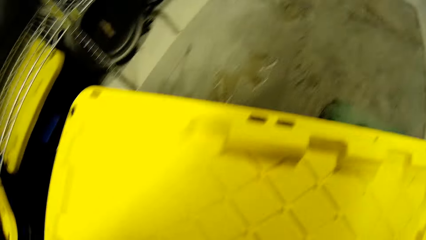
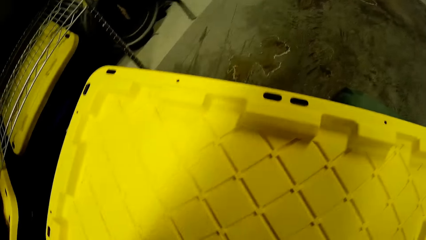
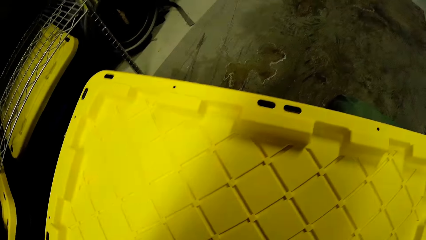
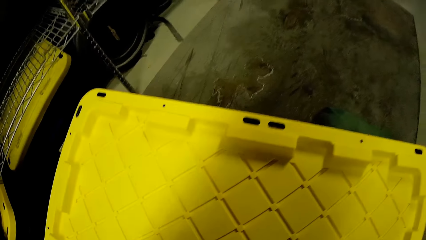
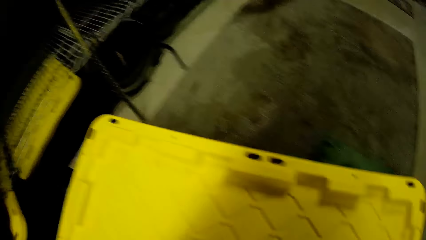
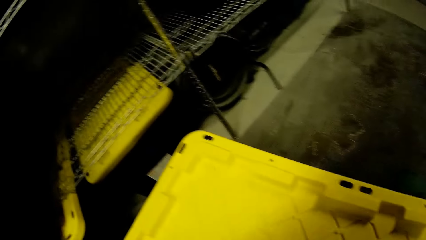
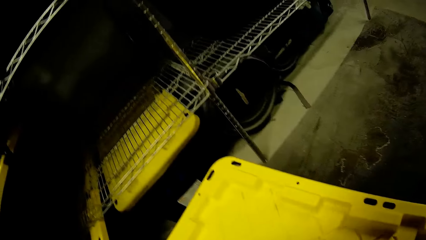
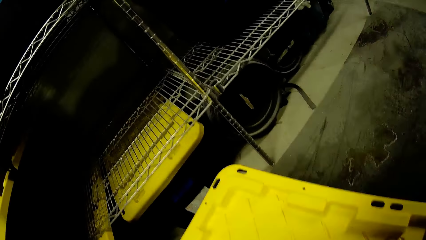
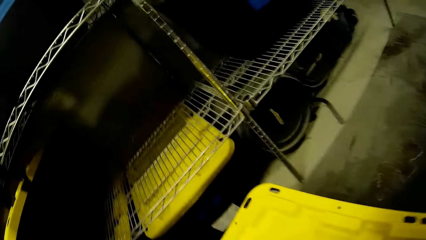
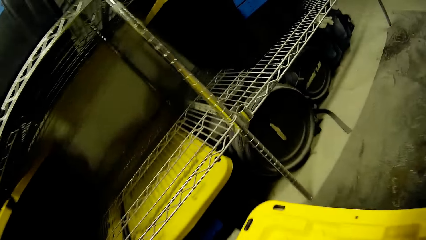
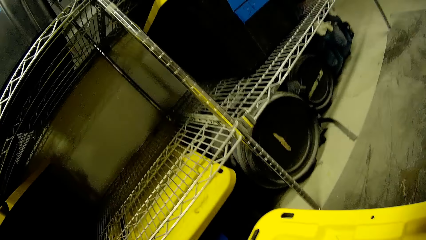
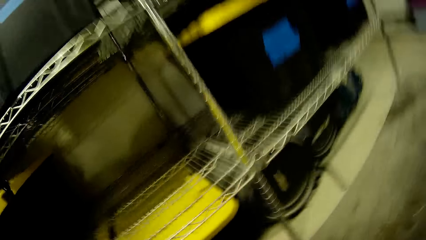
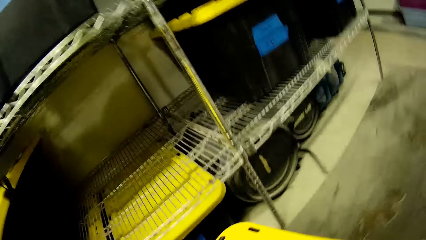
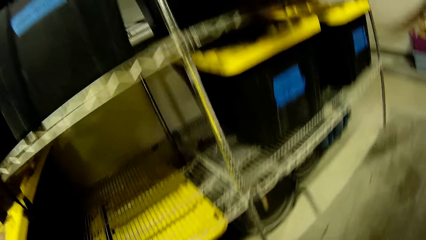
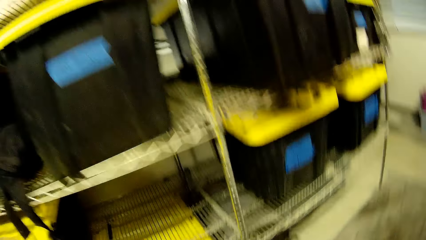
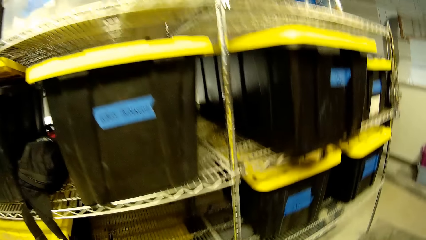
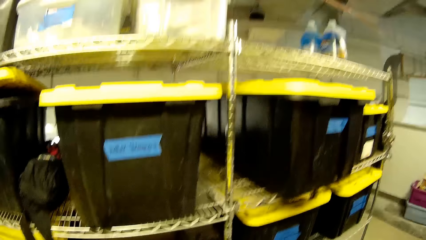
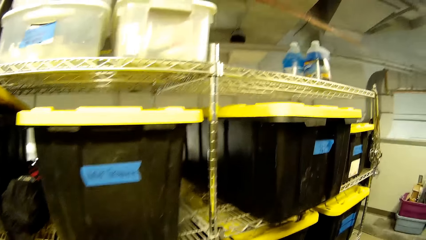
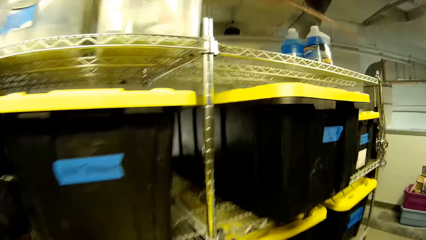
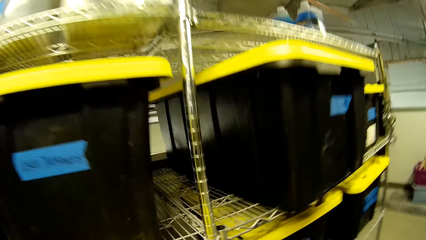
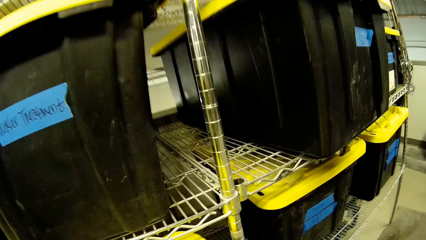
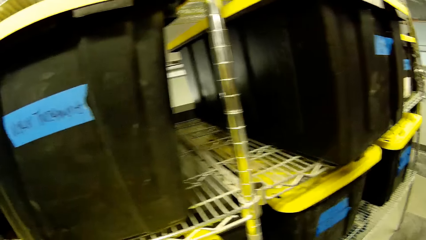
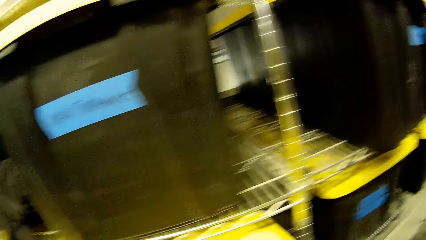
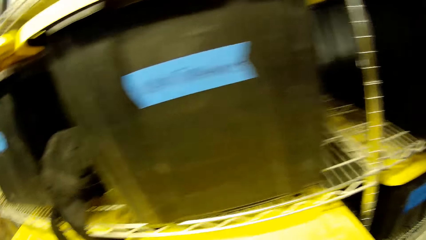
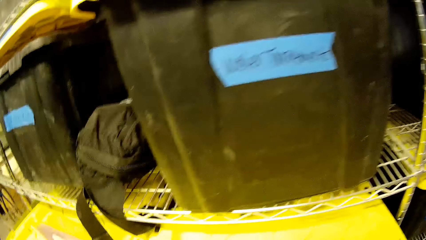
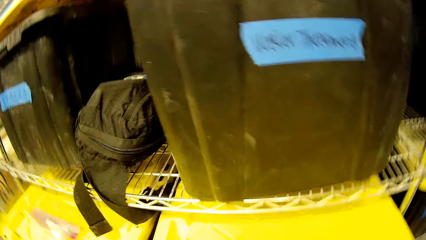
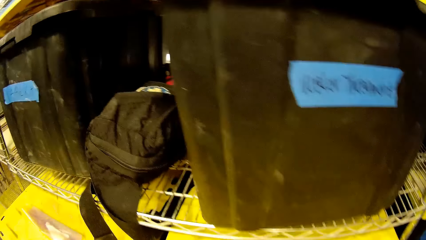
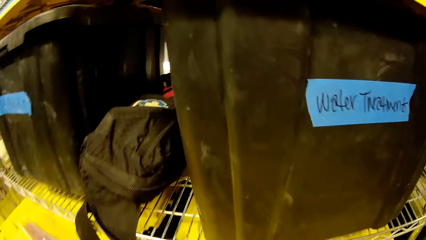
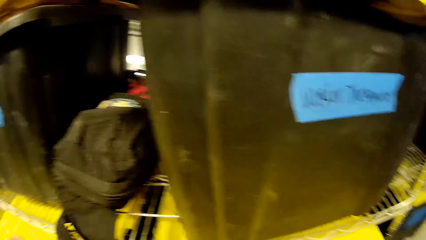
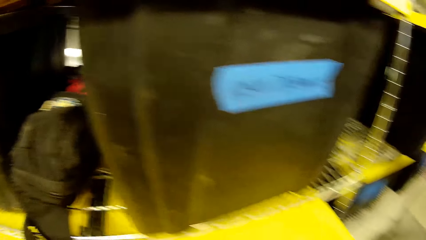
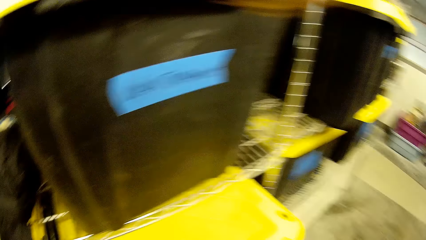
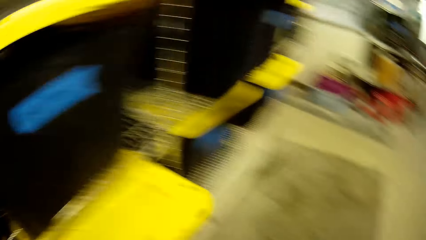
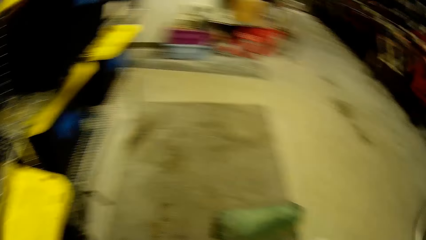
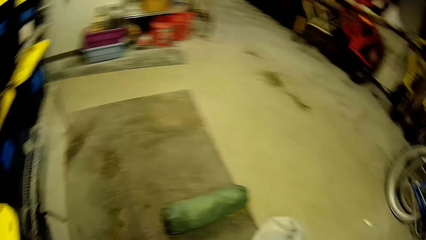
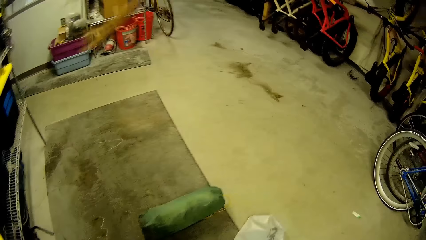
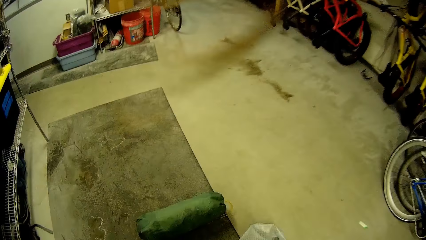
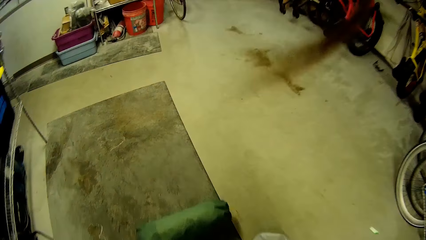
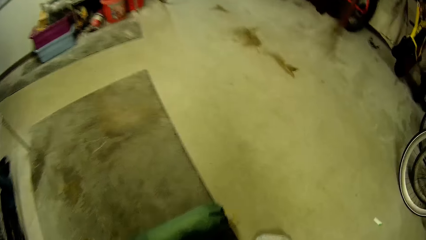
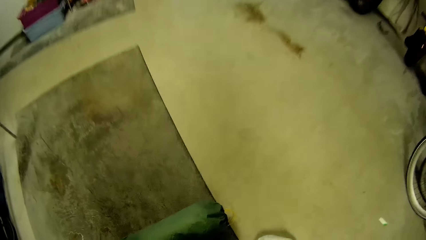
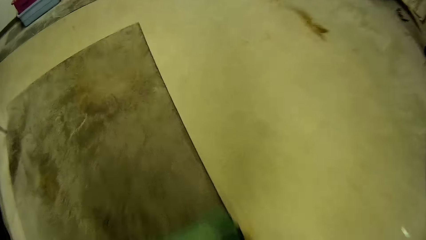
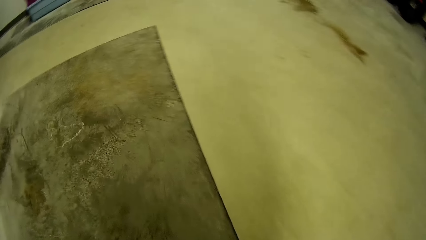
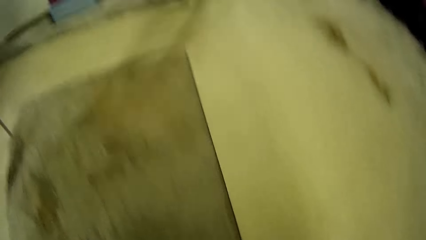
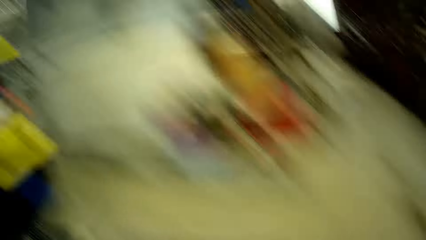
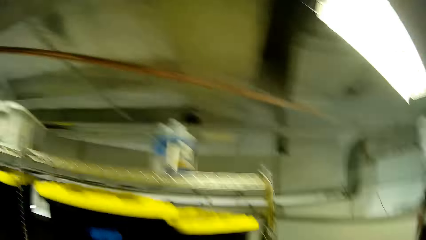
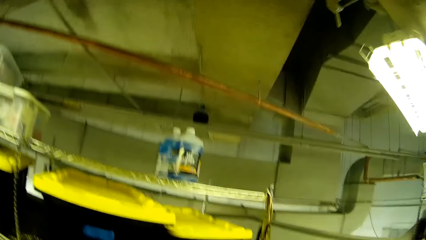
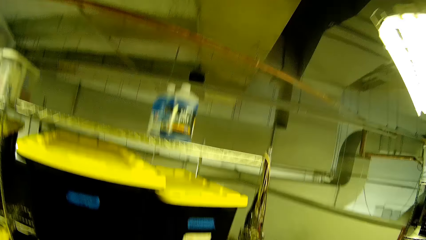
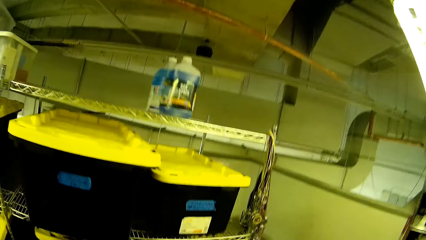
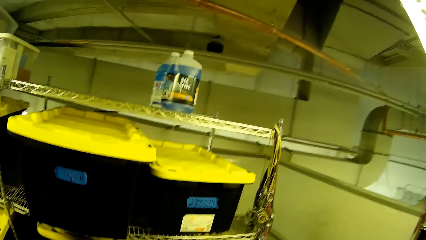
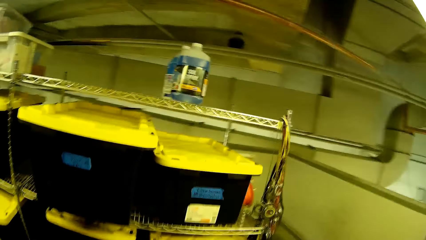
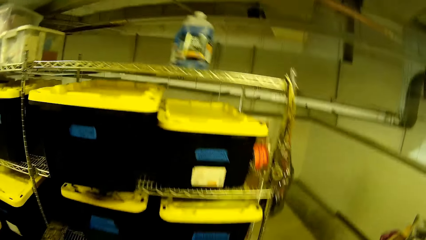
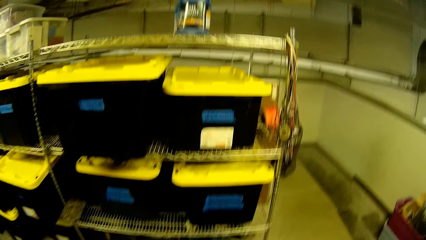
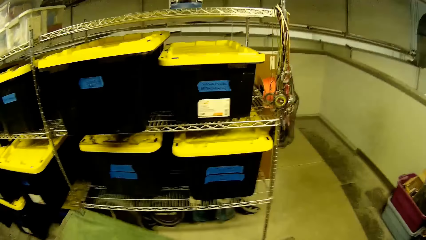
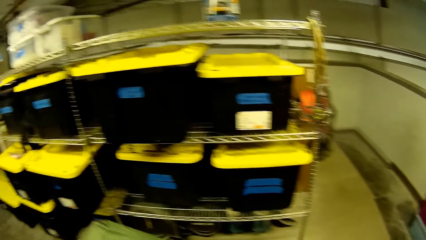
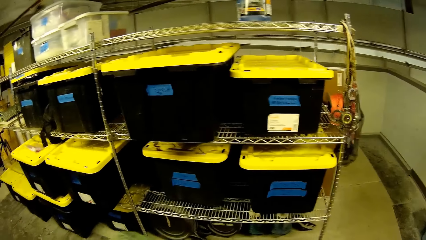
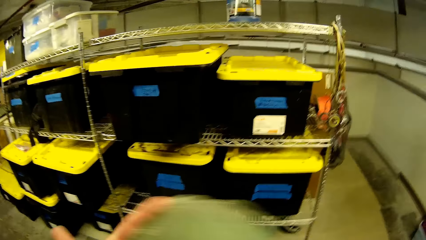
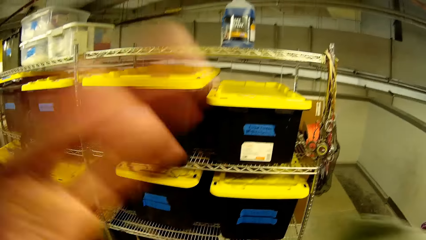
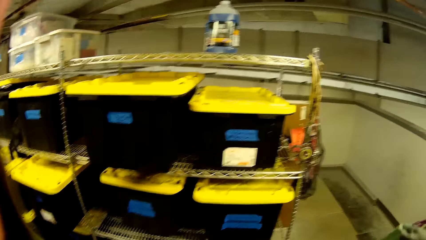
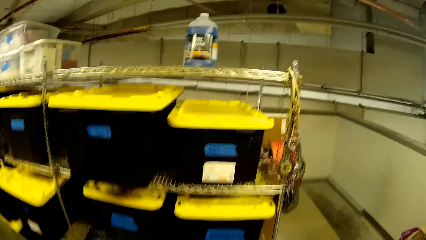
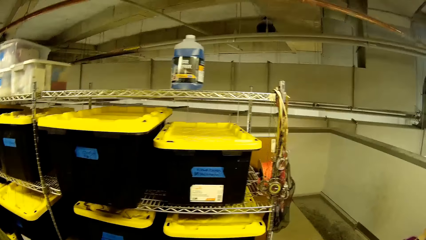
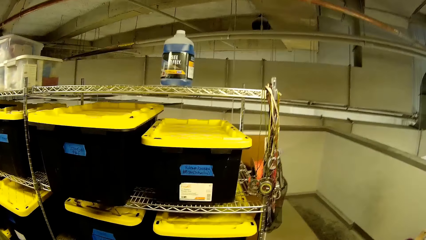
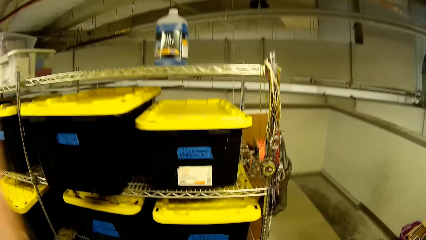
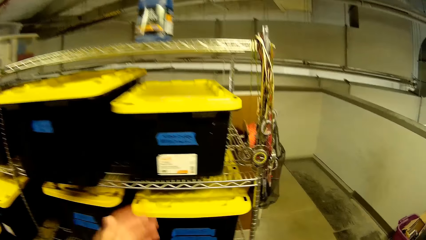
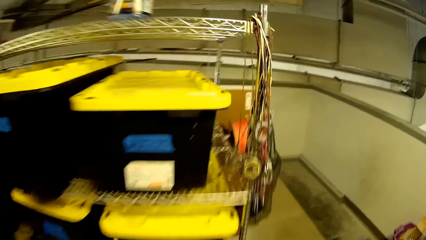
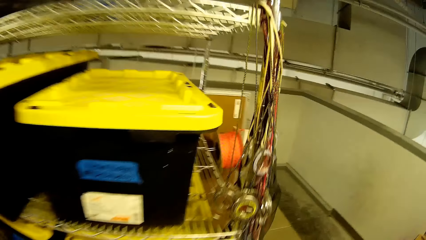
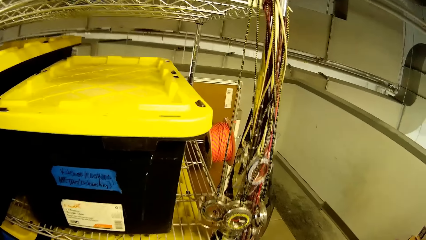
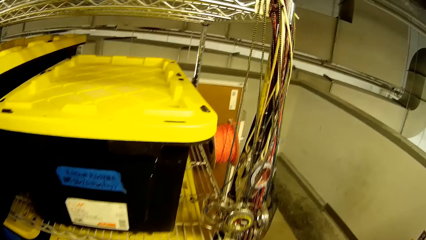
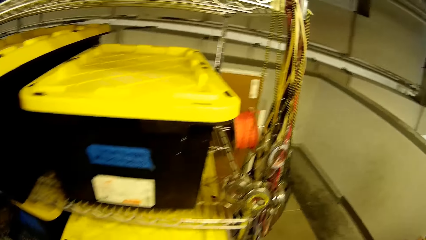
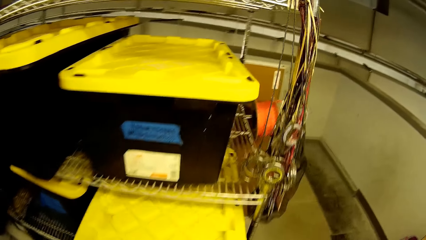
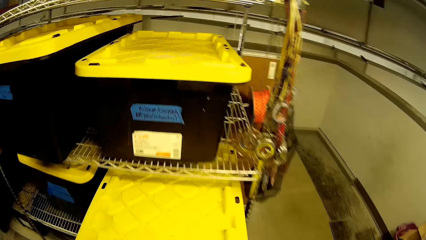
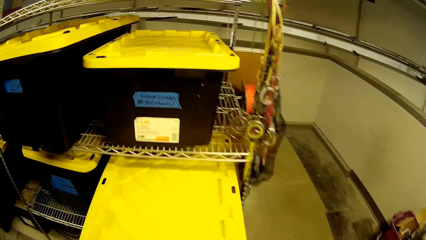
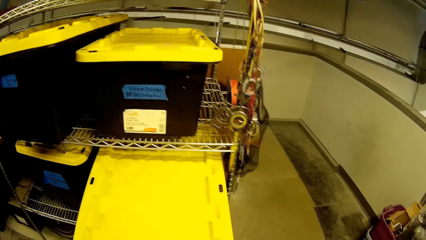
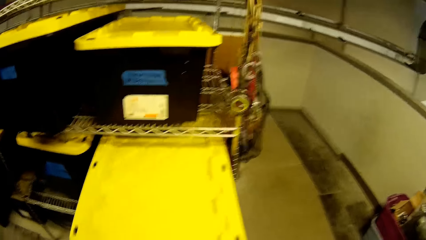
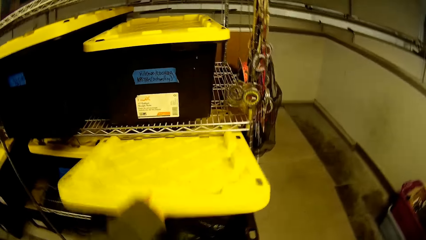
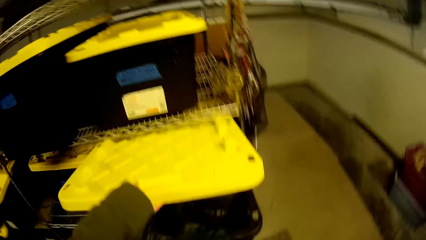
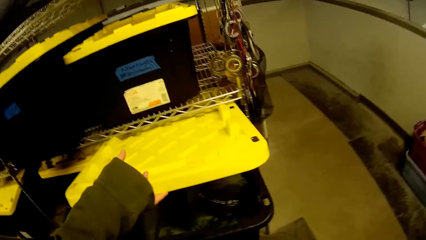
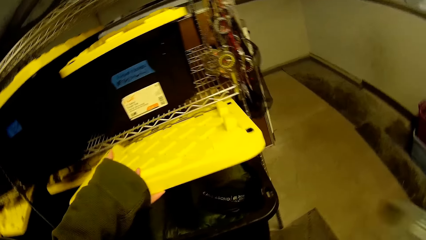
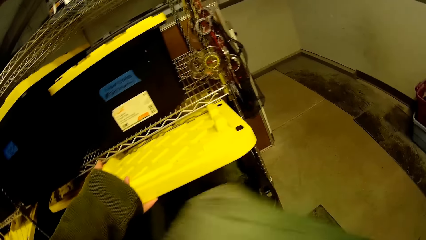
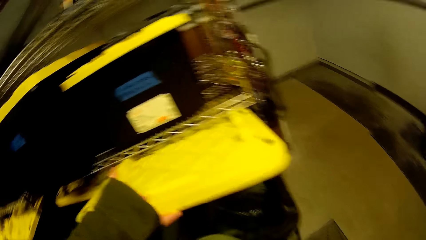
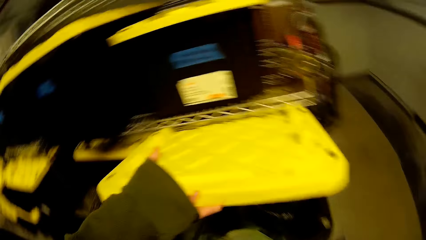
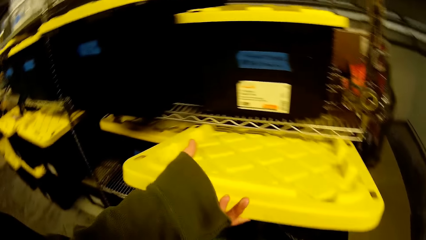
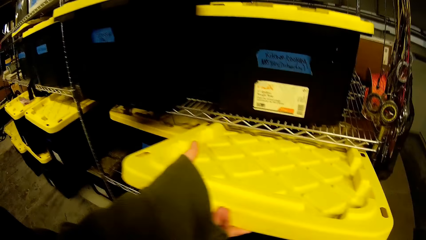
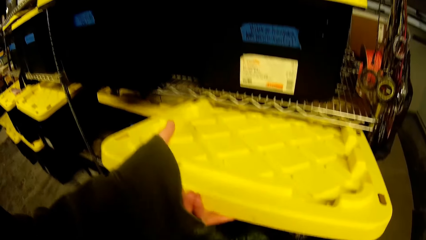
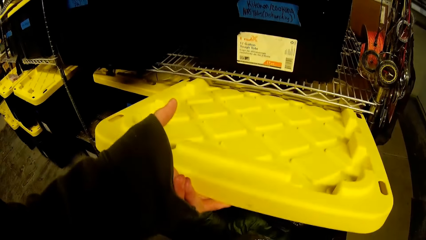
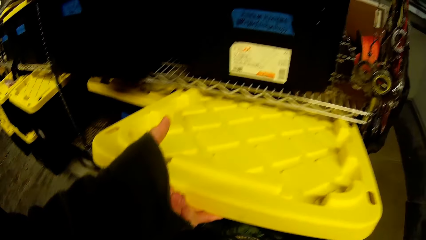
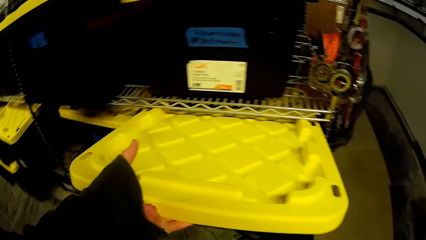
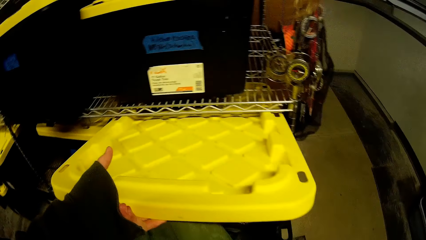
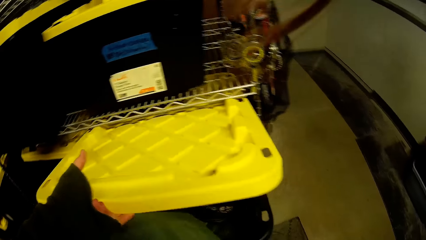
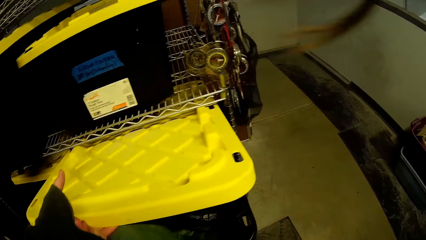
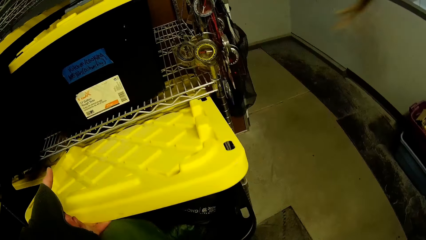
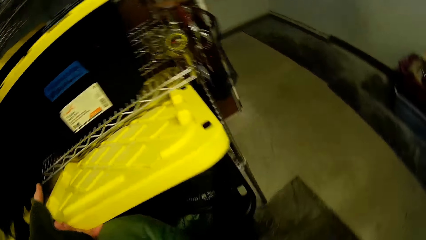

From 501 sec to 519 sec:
The camera wearer opens a plastic box. They put something in the box.
